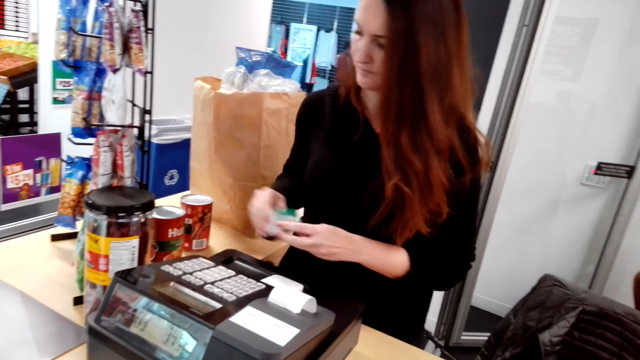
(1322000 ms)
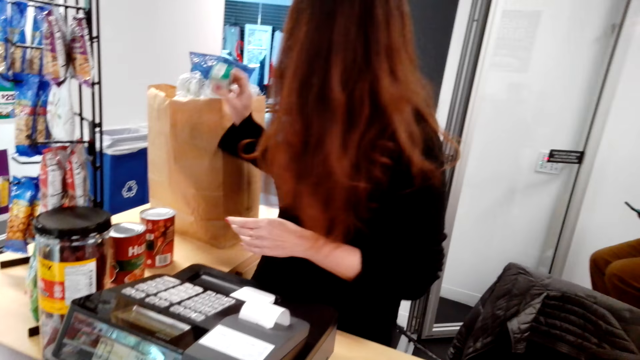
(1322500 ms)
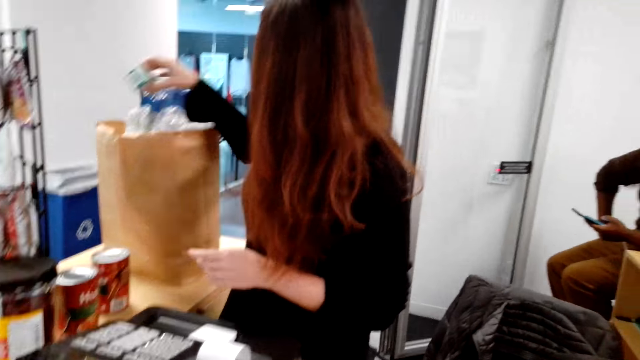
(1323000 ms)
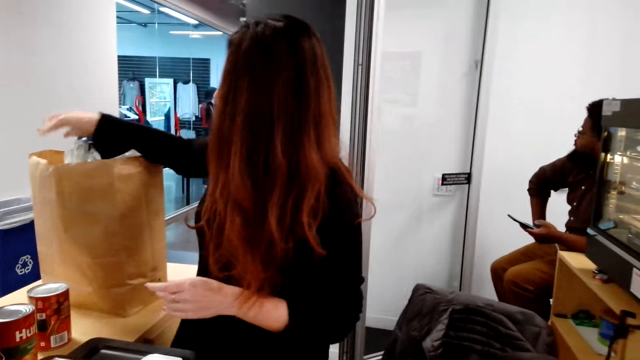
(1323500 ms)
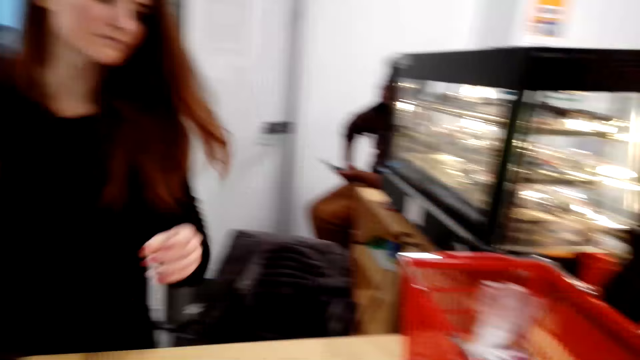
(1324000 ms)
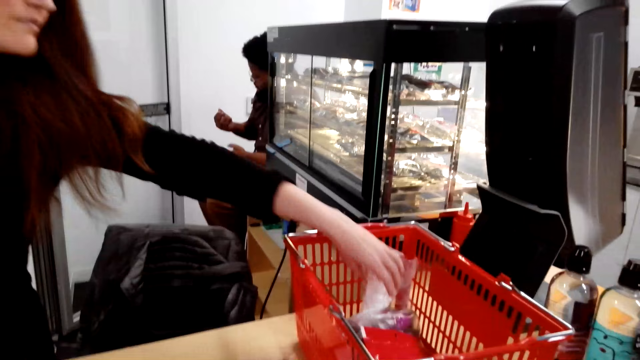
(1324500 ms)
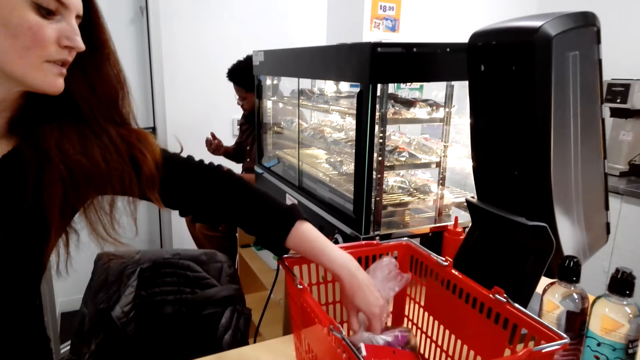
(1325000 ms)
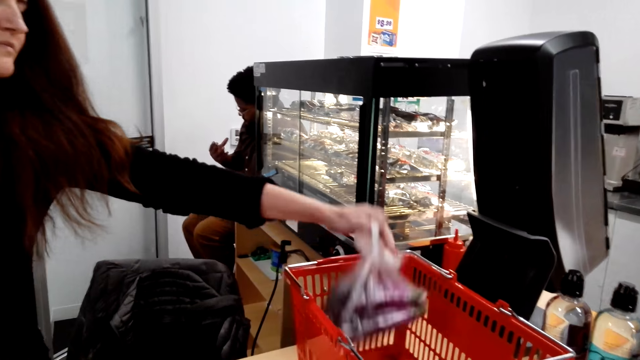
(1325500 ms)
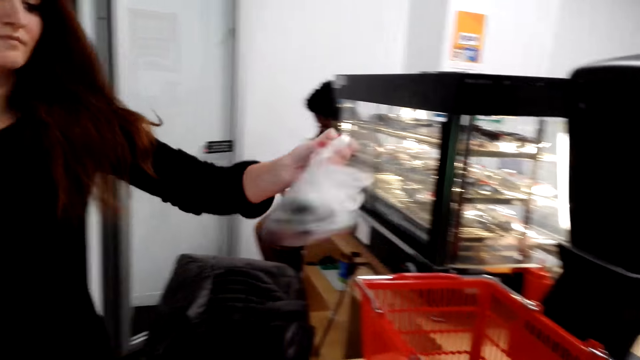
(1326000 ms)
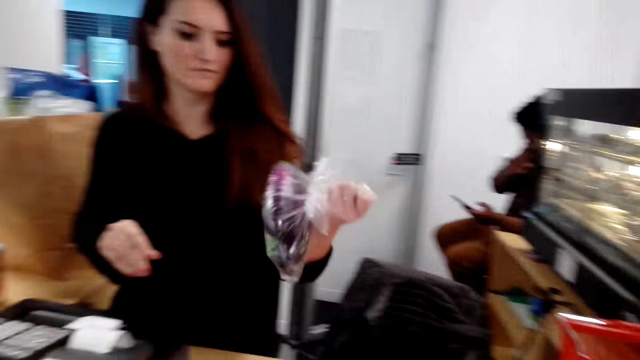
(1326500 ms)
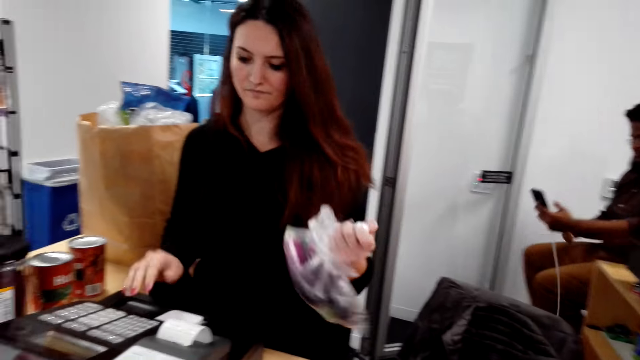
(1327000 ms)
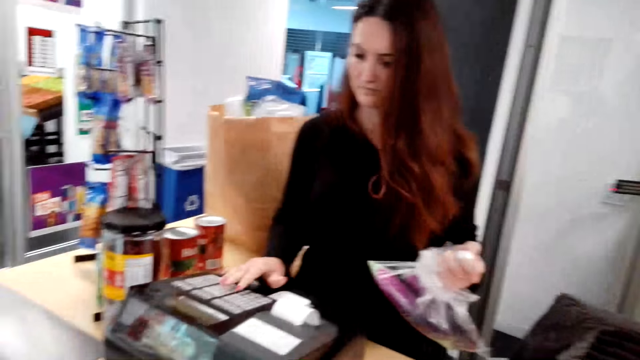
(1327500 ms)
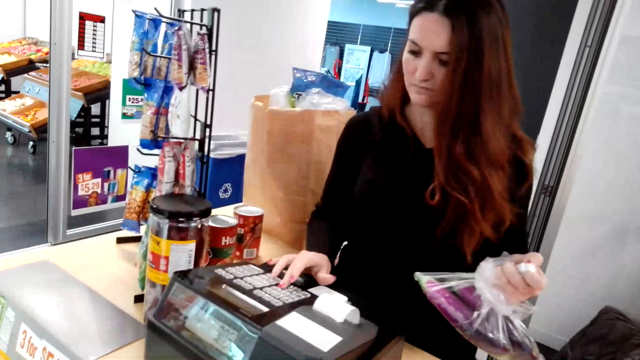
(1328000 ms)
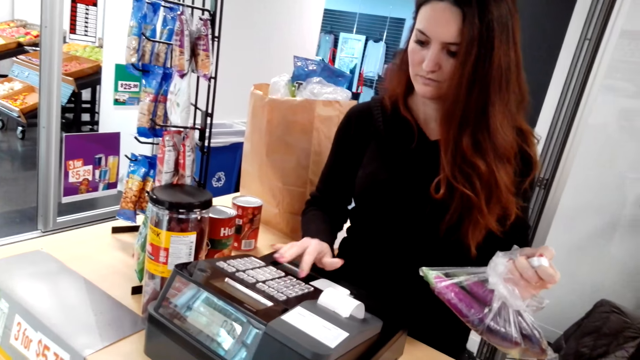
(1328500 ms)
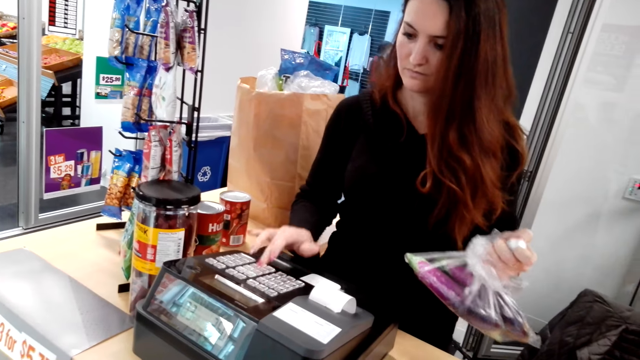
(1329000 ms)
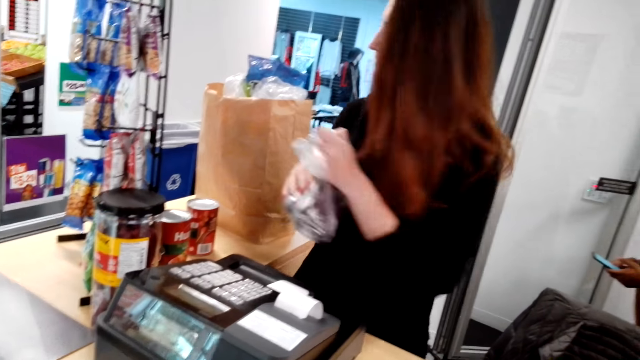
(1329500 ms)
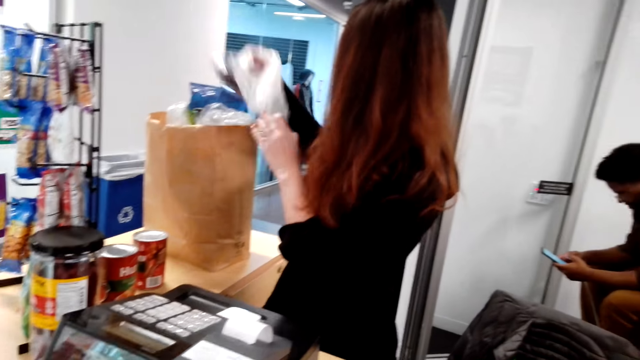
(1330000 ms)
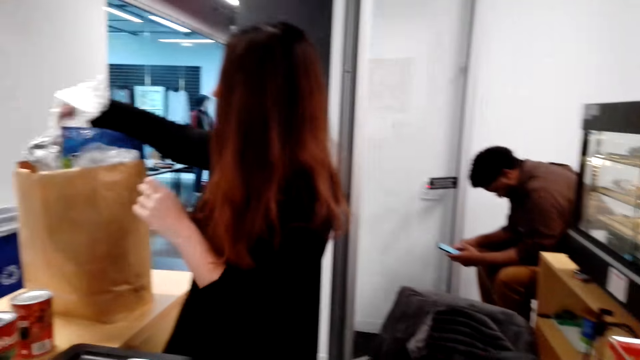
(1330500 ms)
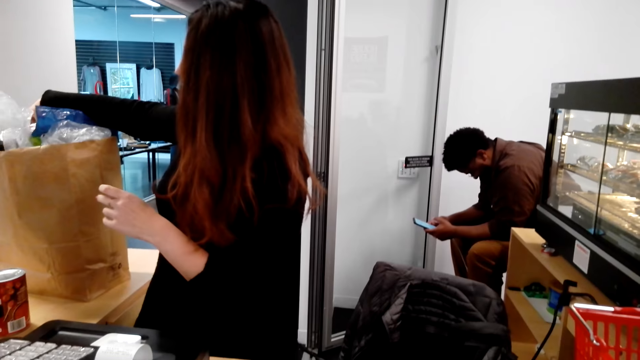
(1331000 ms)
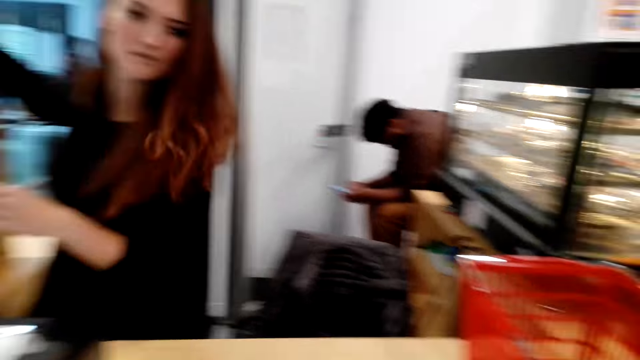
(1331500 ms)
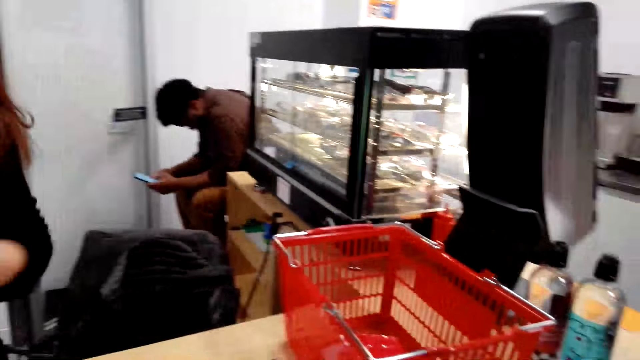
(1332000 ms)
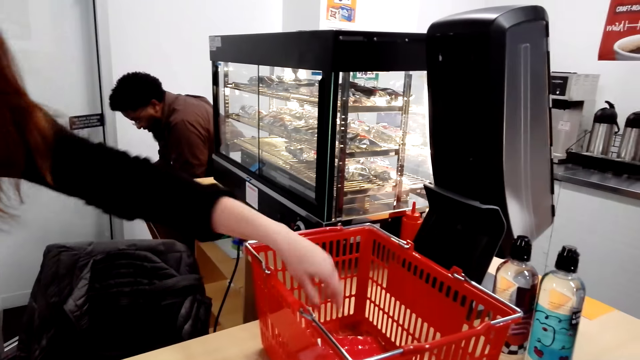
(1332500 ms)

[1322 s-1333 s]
The lady puts something in the shopping bag. The lady picks up some egg plants or cucumber. The lady presses the cash register and operates the machine. The lady puts the egg plants or cucumber in the shopping bag.

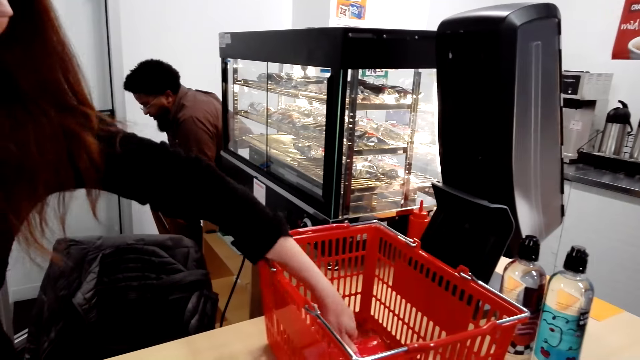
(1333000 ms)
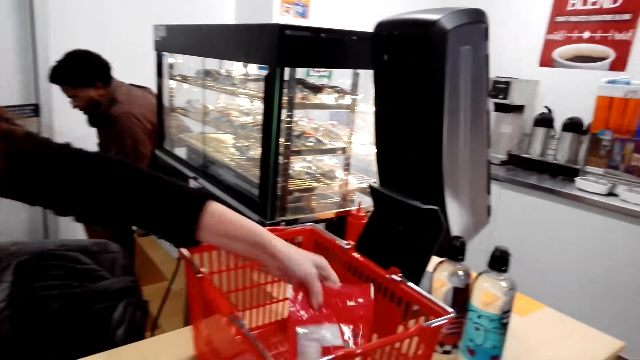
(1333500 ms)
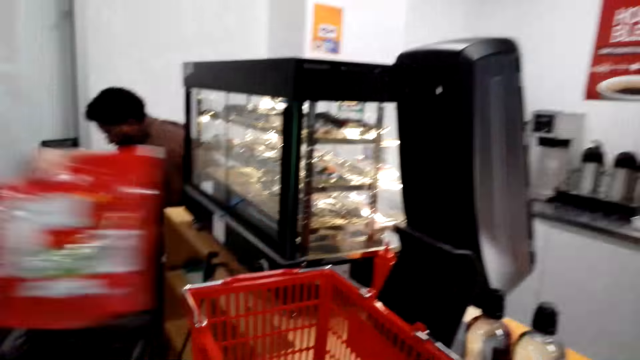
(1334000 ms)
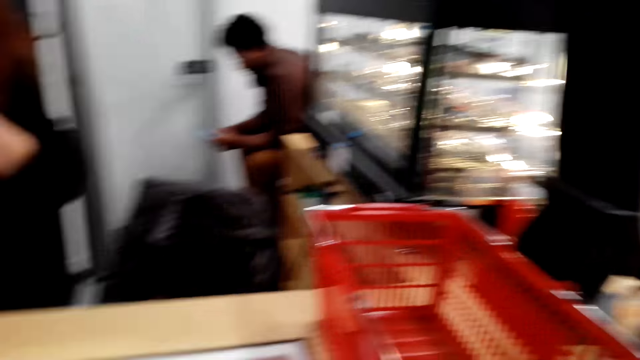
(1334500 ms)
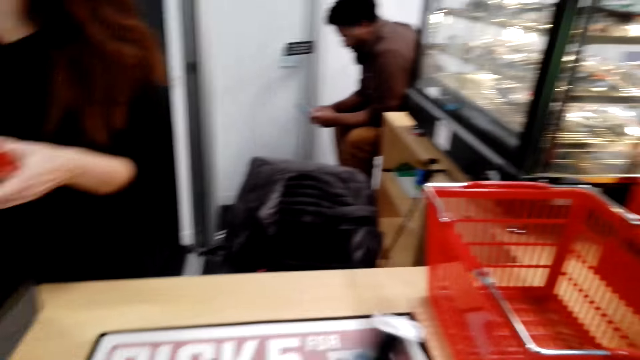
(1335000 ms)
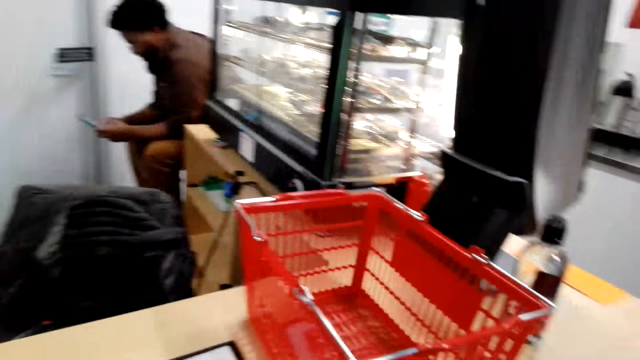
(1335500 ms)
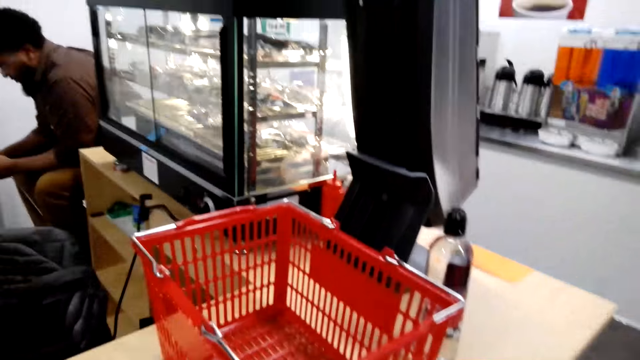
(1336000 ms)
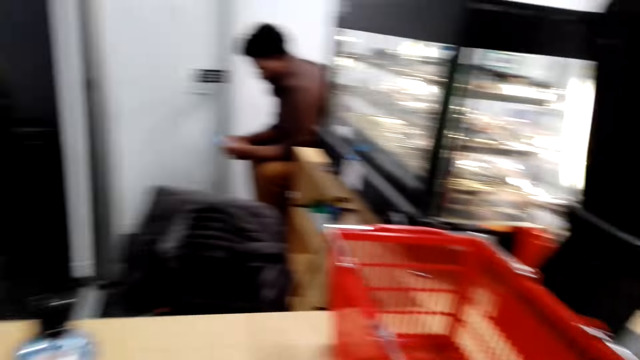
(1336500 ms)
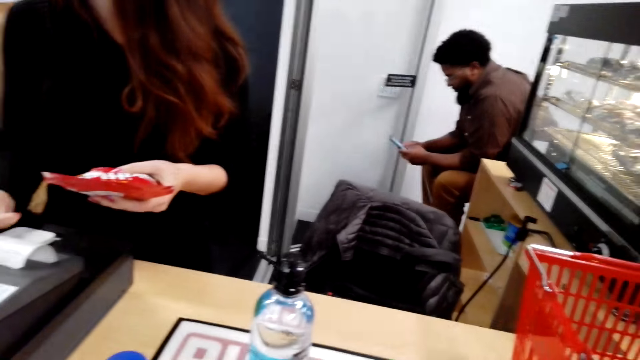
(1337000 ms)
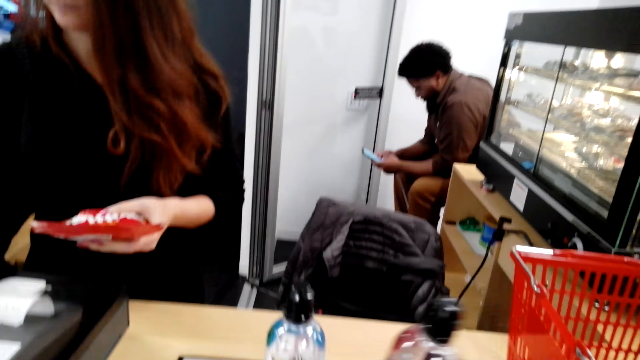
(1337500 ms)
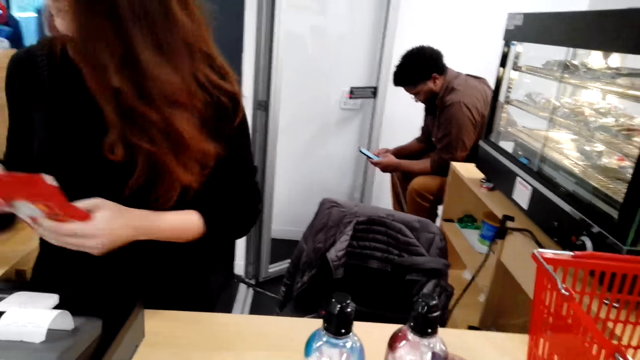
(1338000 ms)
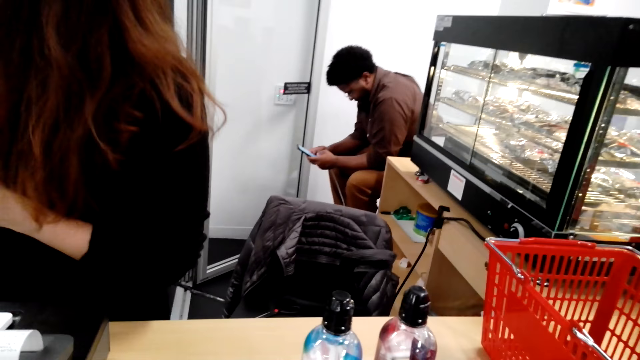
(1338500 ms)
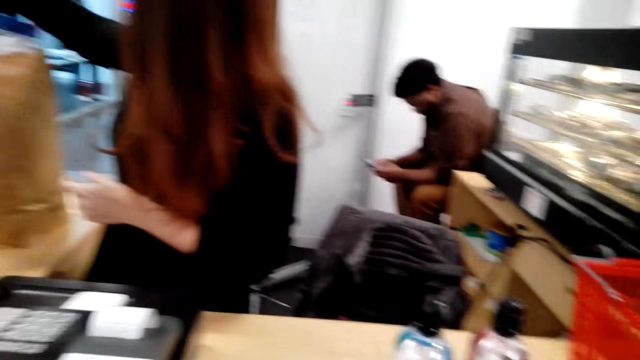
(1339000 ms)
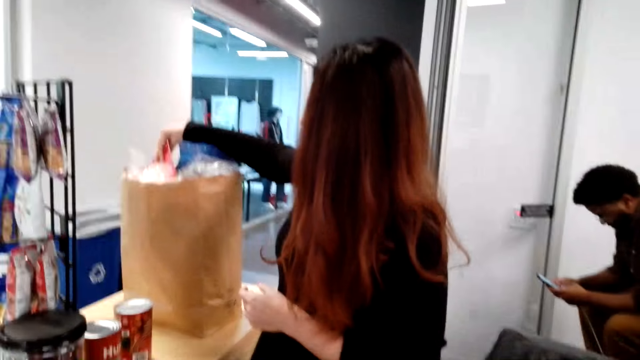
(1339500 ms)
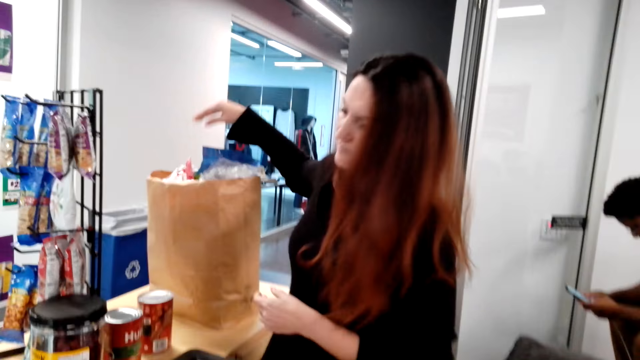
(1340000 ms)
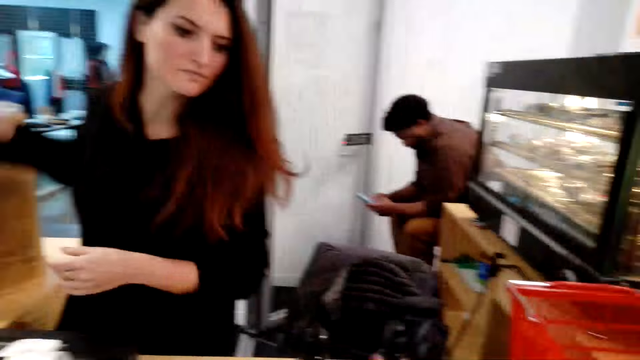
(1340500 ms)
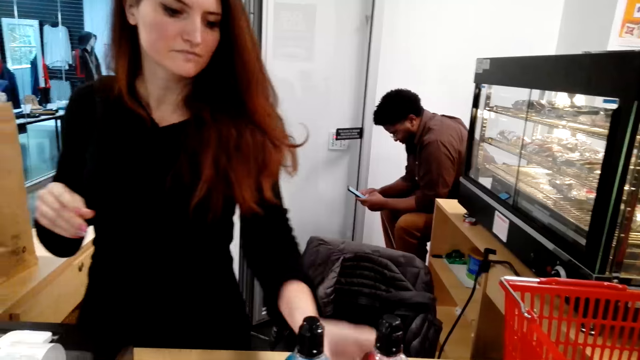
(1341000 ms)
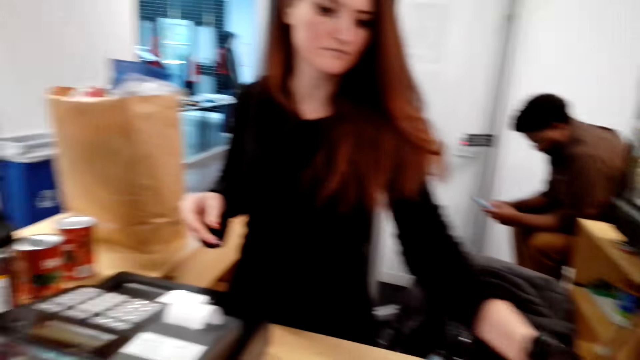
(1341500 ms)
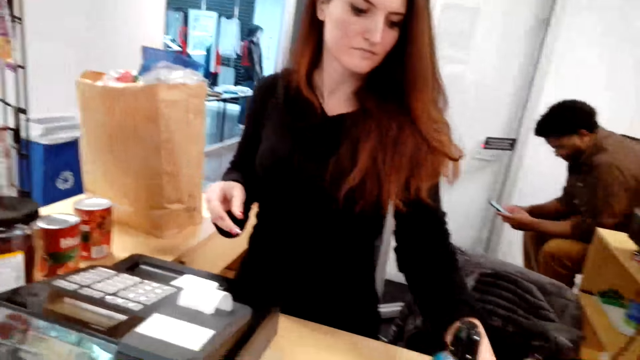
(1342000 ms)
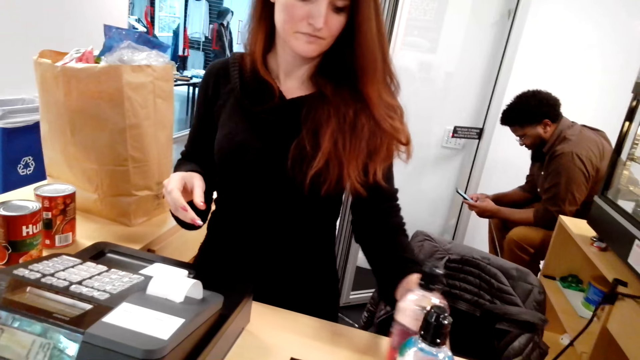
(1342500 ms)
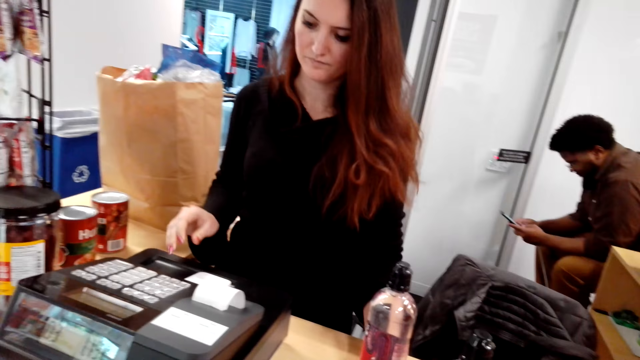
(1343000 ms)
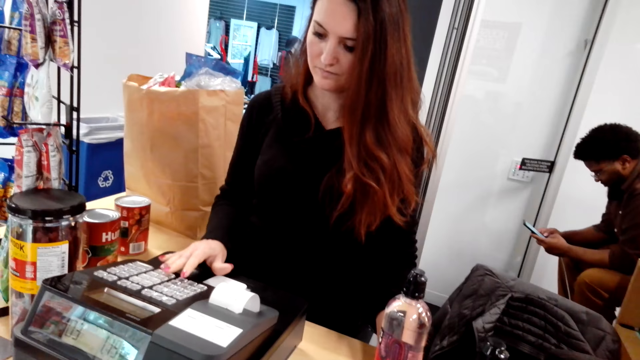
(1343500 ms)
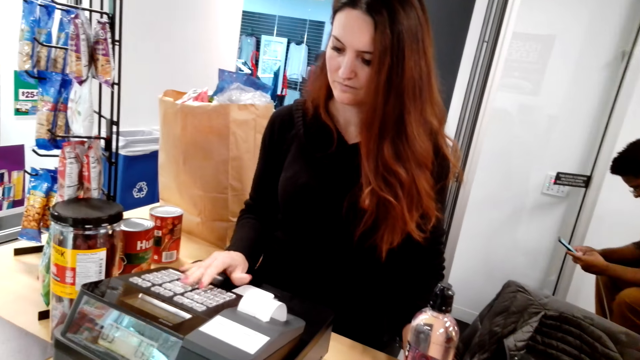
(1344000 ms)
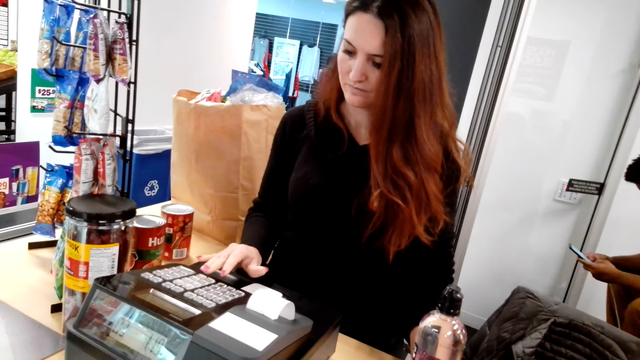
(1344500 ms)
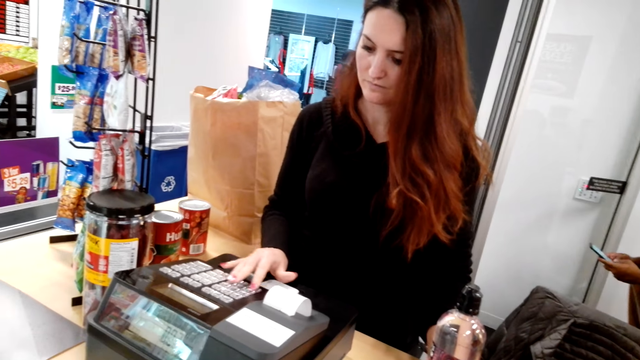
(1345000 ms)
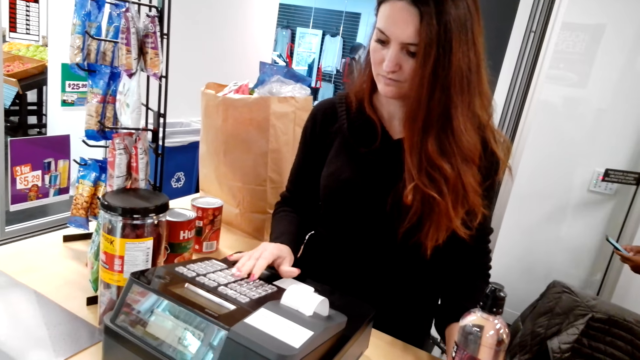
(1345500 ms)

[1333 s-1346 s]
The lady picks up something. The camera wearer looks around, picks up a bottle of water, picks up the basket, and picks up the second bottle of water. The lady presses the cash register and operates the machine. The camera wearer places the bottle of water on the counter and stares at the lady. The lady puts something in the shopping bag. The lady picks up the bottle of water, operates the machine, and presses the cash register.
